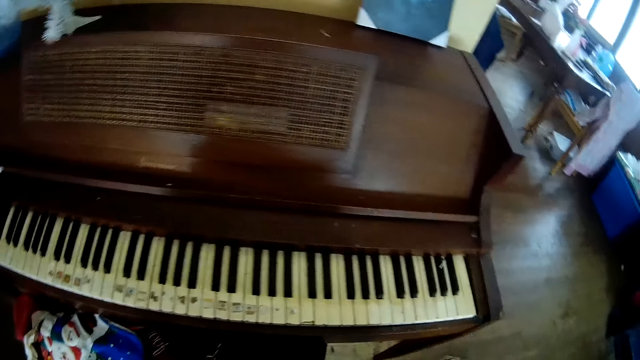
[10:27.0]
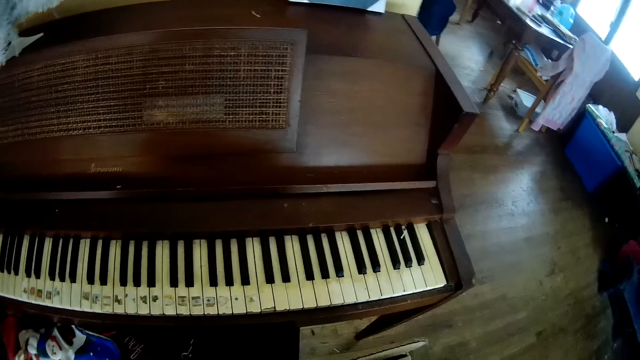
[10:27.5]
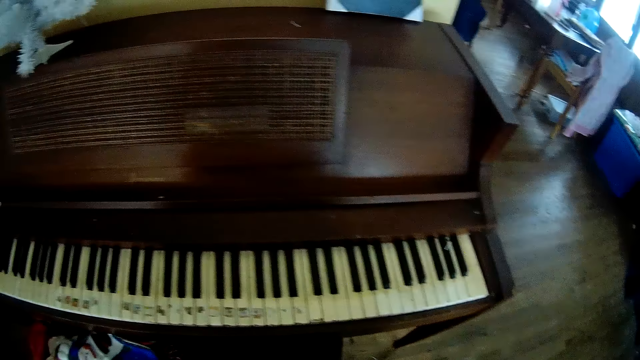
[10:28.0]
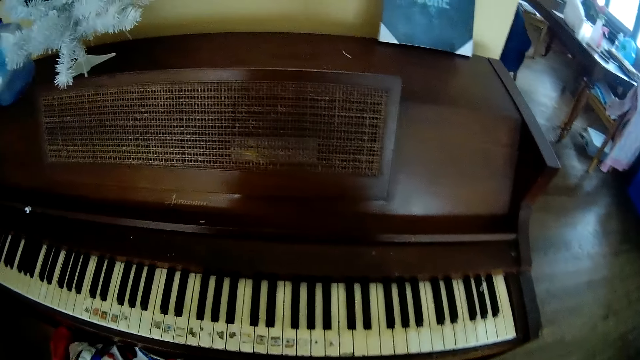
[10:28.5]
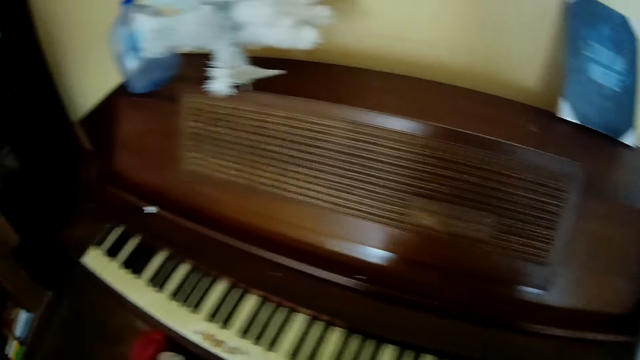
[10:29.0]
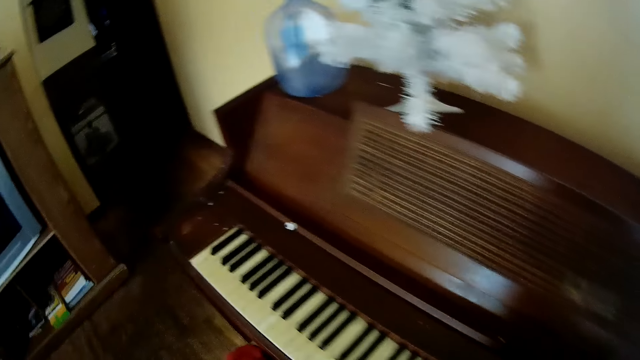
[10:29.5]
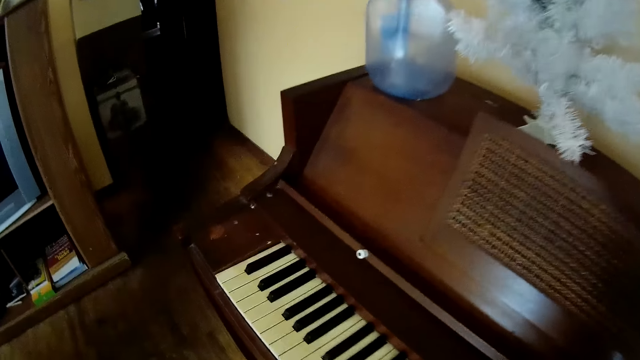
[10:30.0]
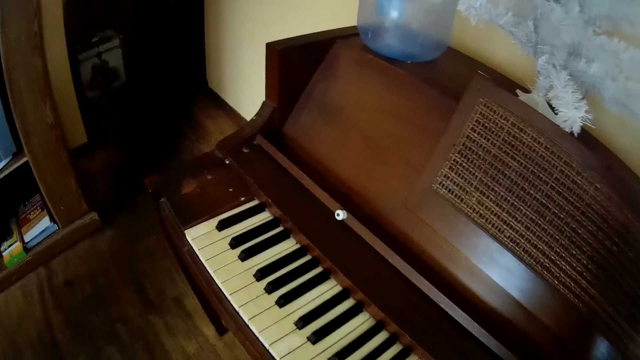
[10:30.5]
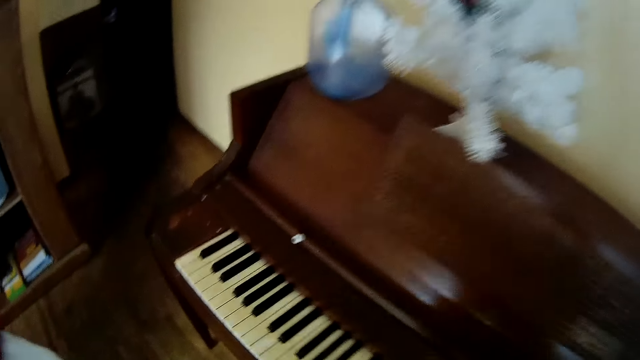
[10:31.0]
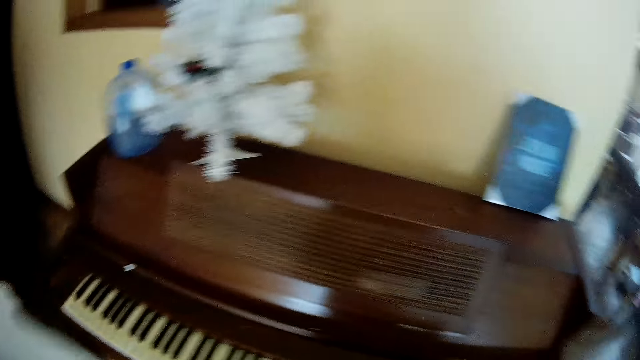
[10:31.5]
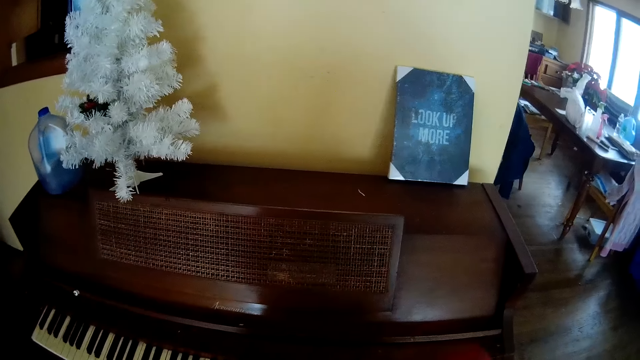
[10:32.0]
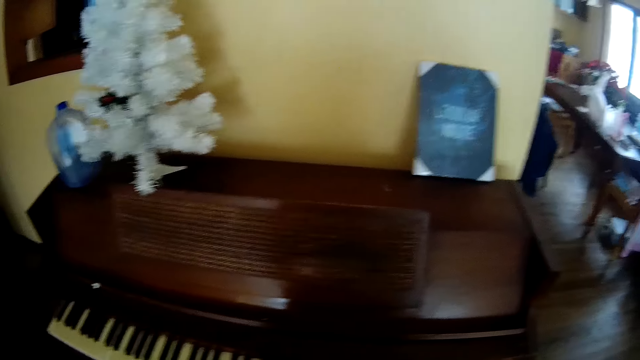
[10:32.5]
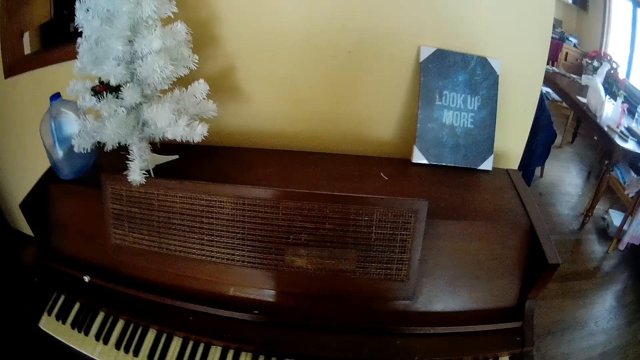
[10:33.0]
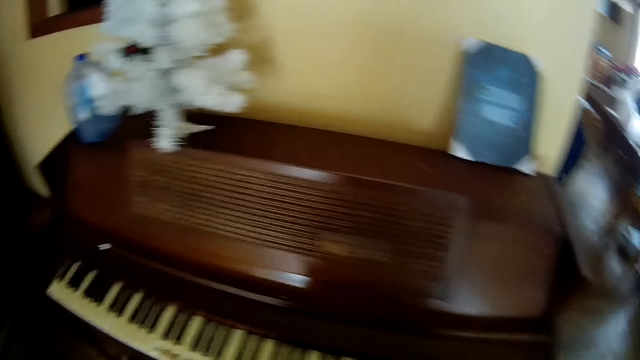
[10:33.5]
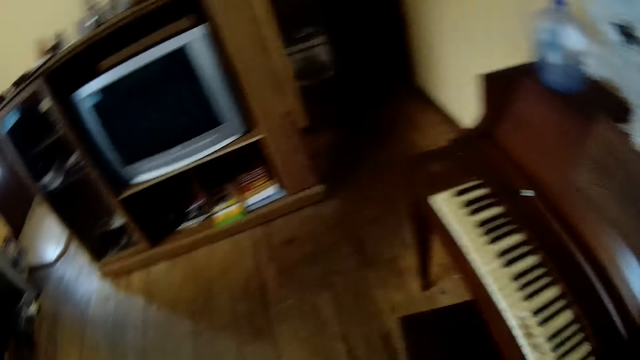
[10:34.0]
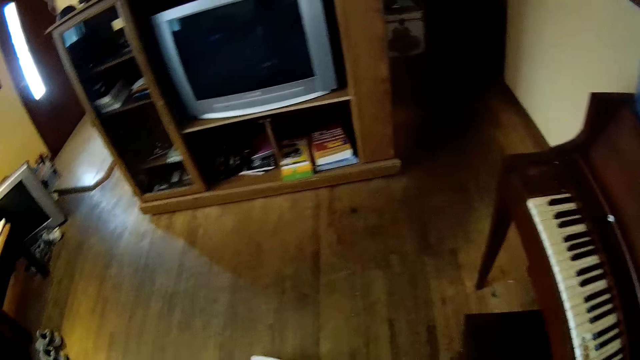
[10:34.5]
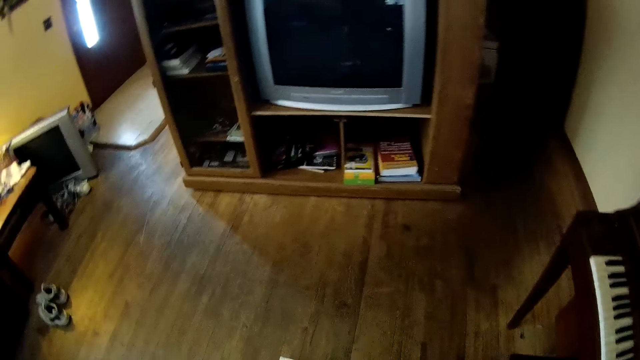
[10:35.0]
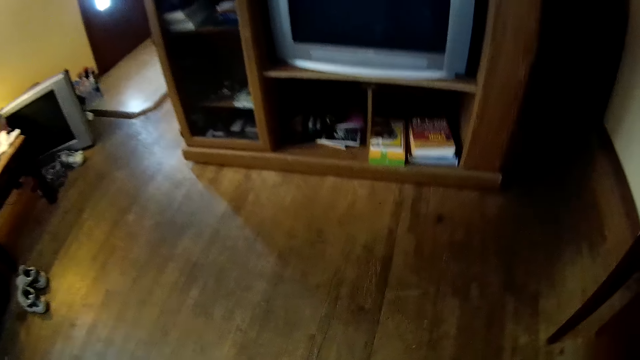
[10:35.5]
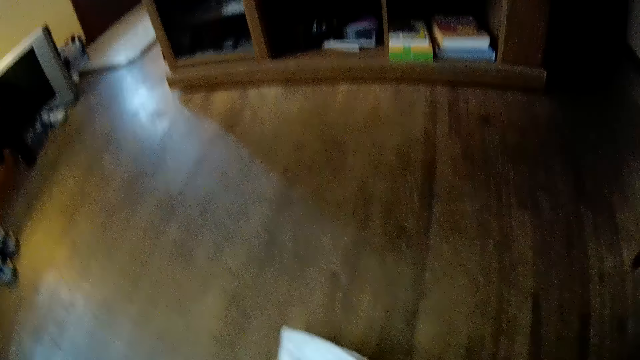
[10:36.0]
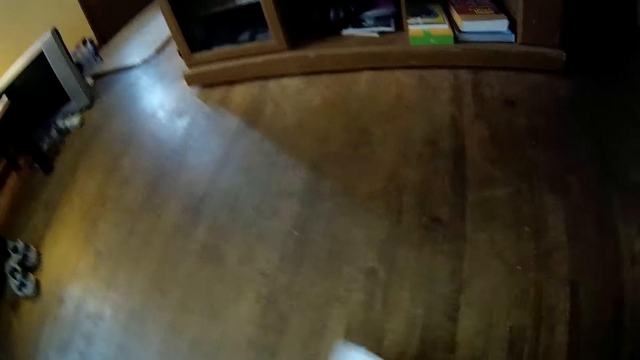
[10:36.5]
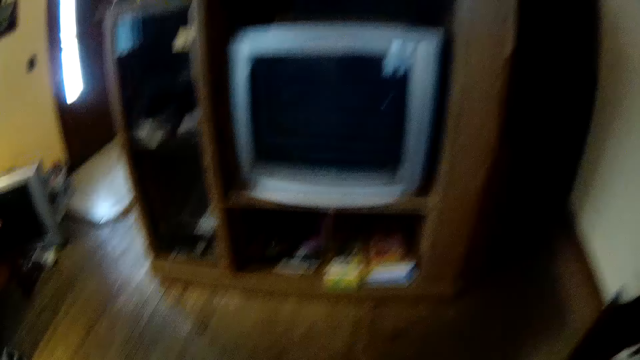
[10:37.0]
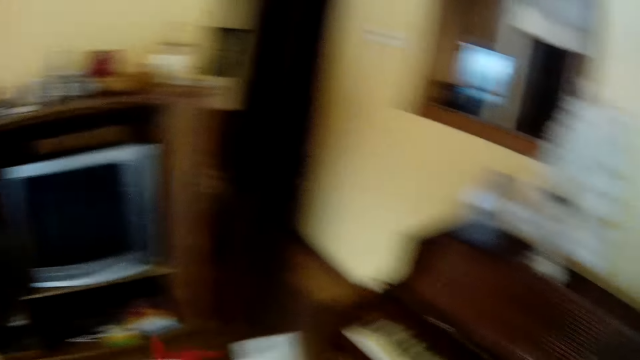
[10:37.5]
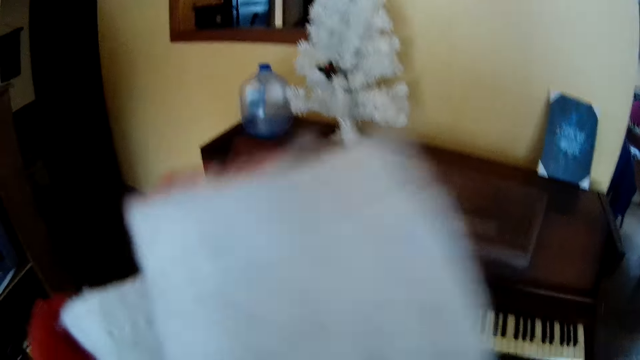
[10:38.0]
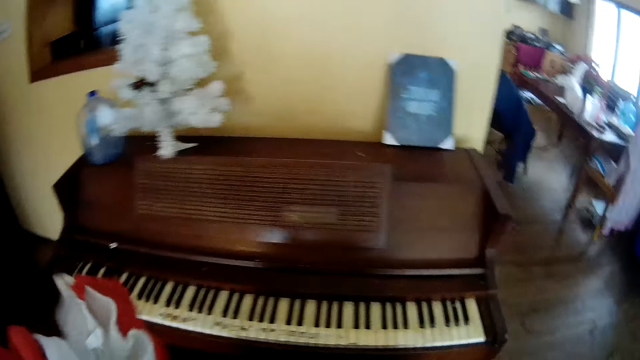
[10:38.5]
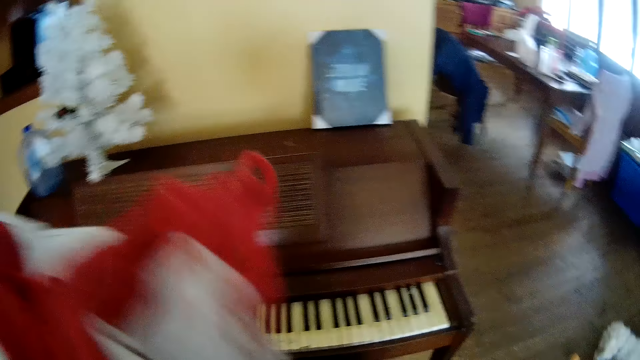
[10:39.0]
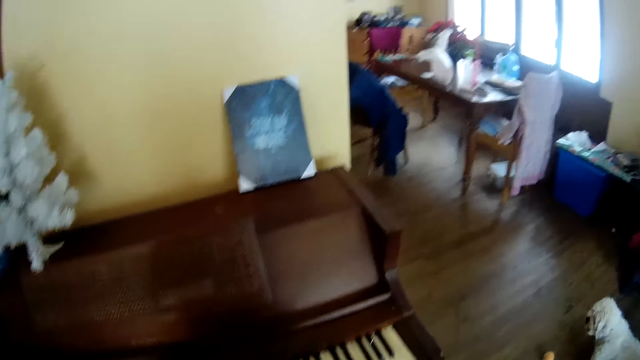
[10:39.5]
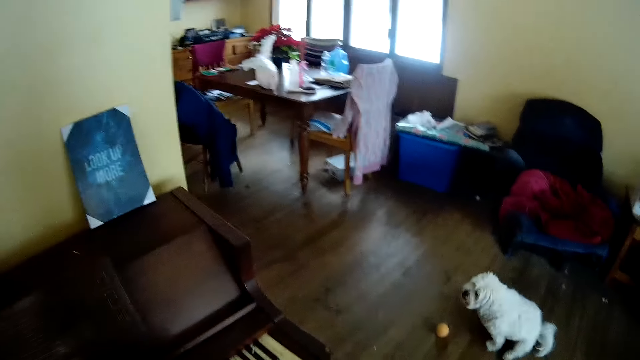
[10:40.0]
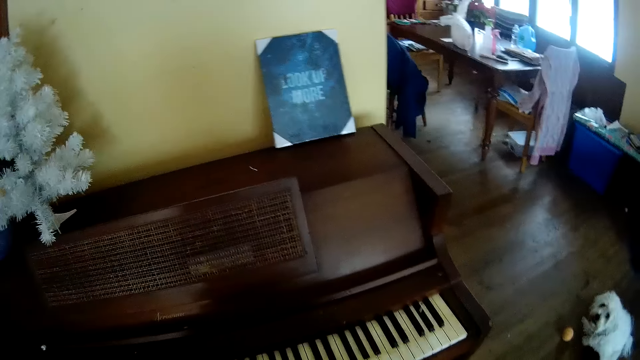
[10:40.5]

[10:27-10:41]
The camera wearer picks up clothes from the floor. She picks up a cloth from the floor. She holds the cloth with her left hand.

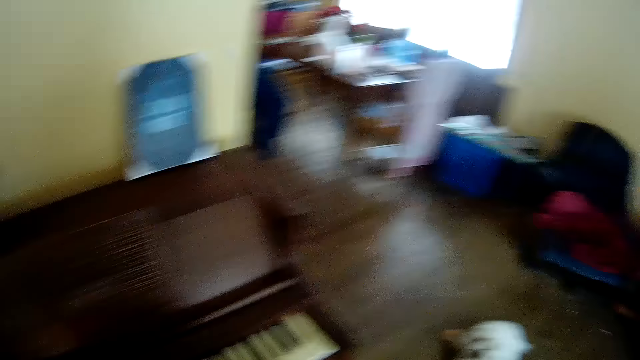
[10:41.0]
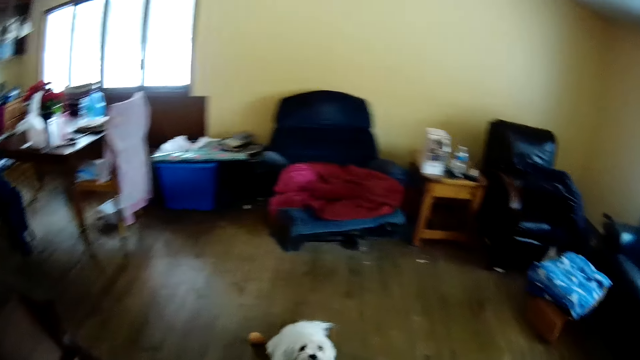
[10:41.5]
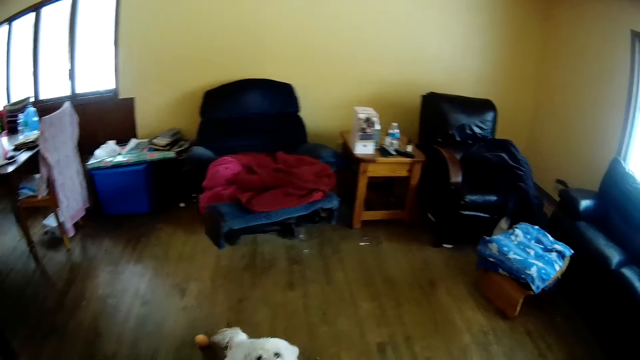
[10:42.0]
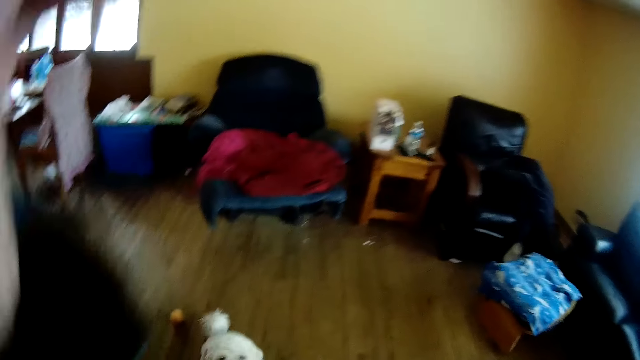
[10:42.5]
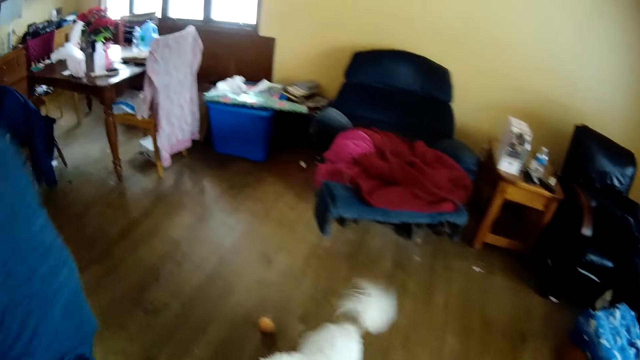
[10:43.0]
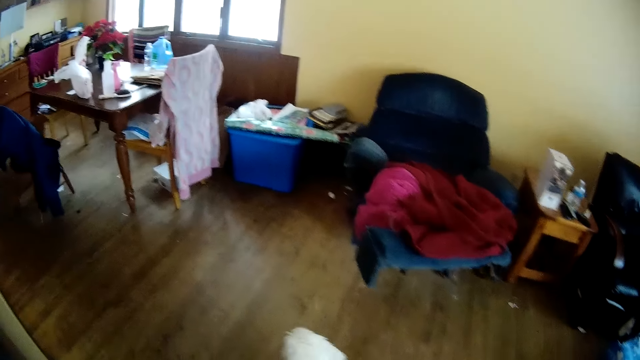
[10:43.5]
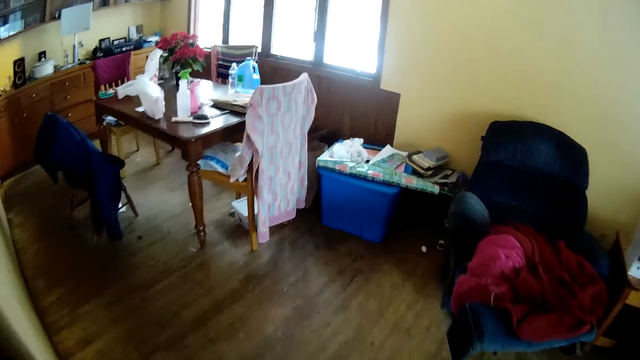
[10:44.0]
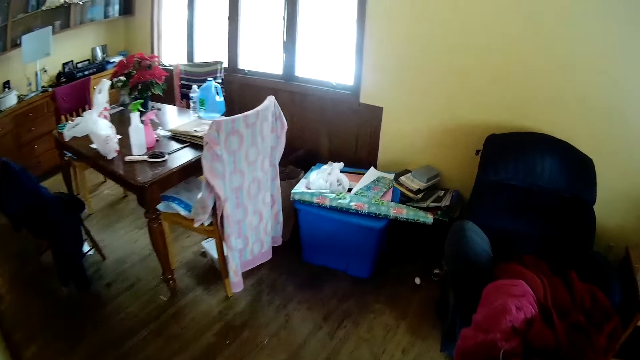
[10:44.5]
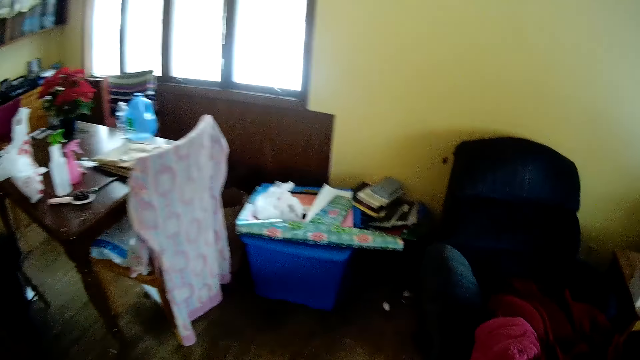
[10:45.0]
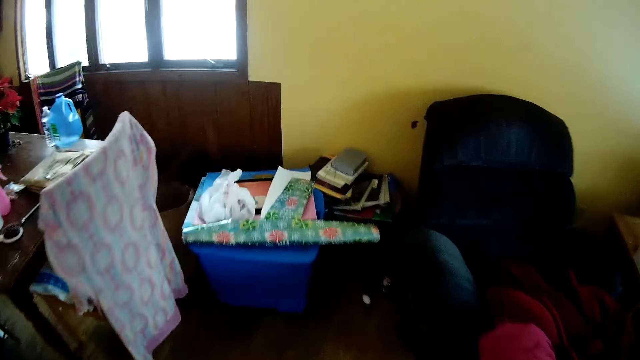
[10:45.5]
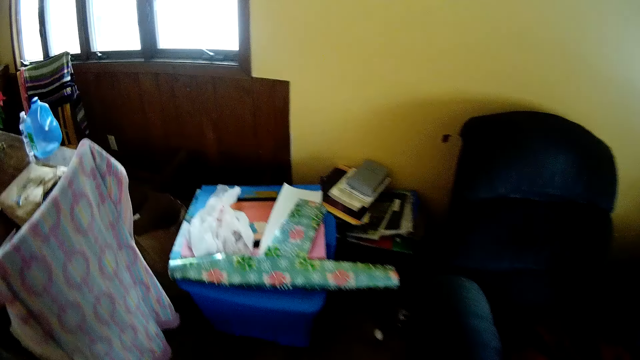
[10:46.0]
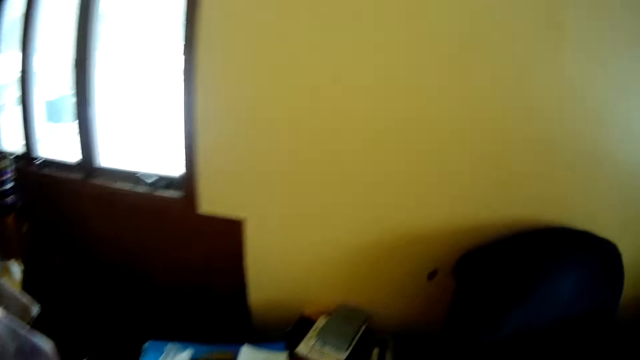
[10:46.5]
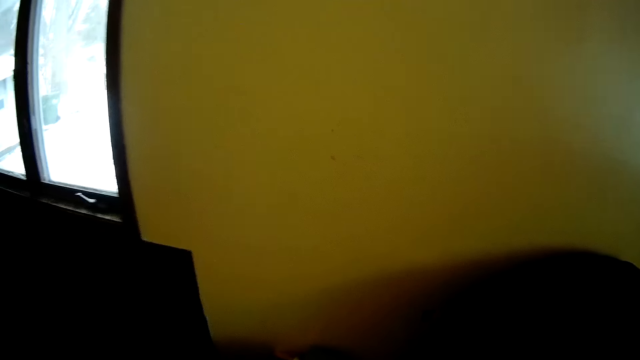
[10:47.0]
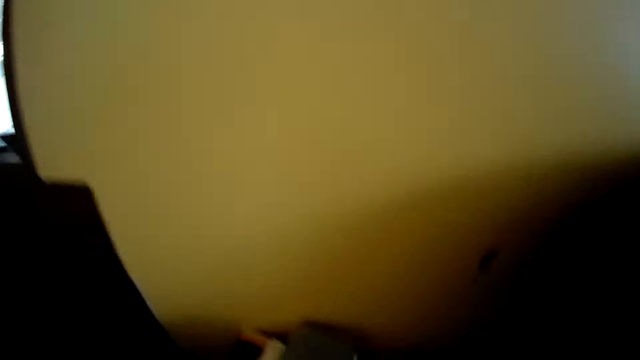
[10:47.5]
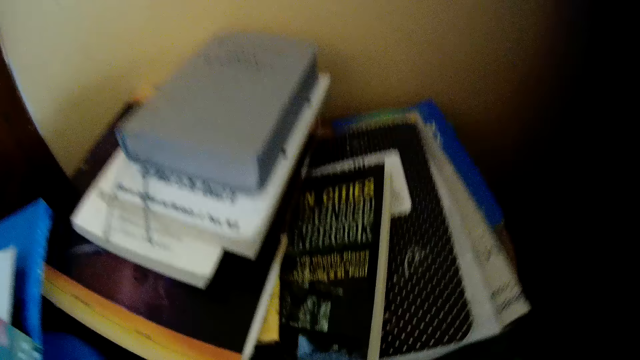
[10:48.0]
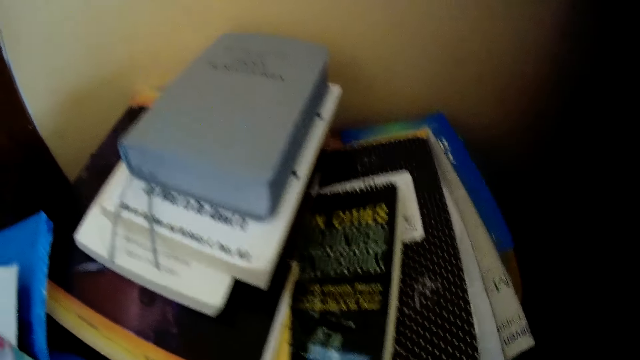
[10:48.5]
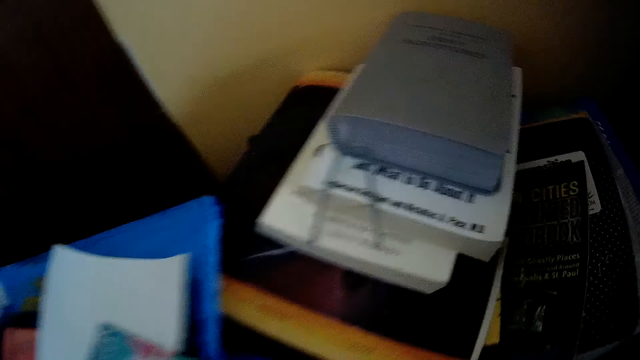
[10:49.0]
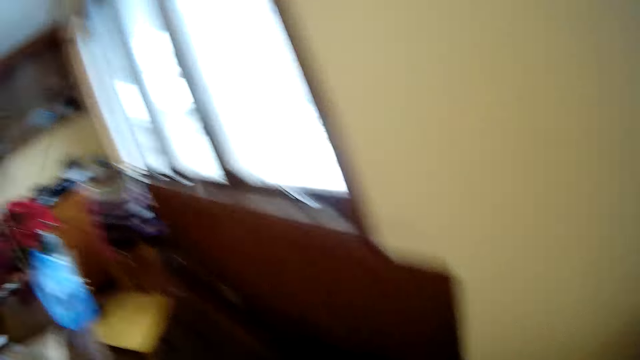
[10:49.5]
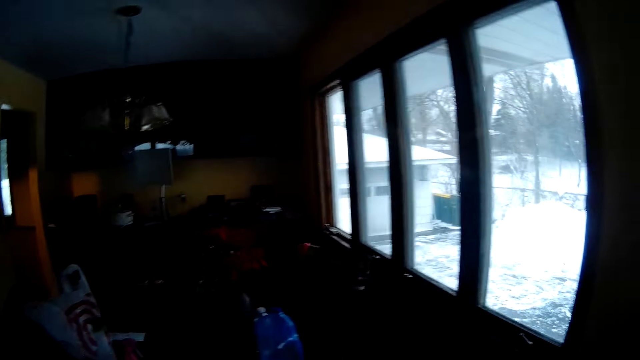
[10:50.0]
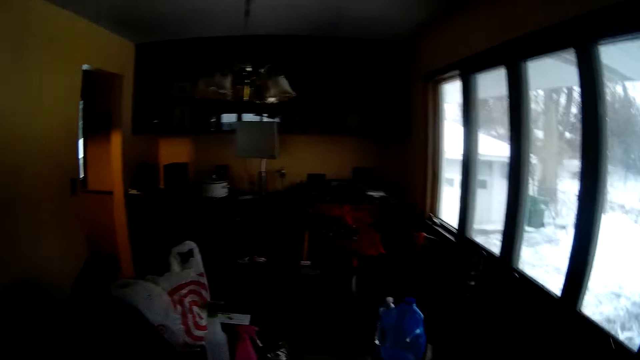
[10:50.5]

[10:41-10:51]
The camera wearer puts a hand up. They walk towards the dining table.
